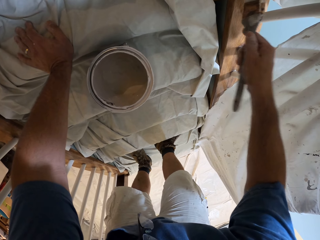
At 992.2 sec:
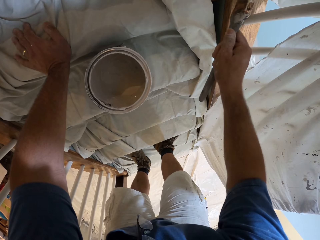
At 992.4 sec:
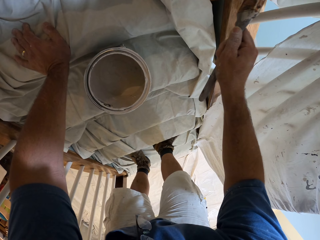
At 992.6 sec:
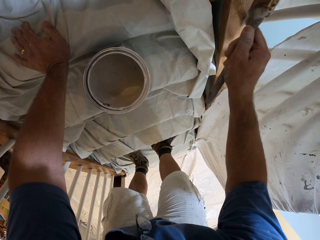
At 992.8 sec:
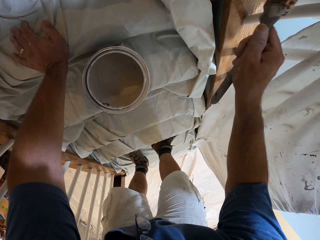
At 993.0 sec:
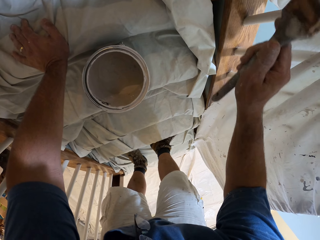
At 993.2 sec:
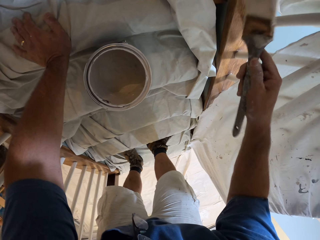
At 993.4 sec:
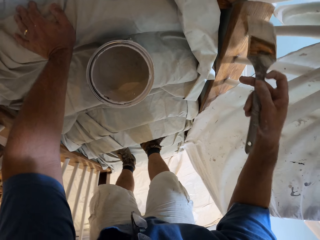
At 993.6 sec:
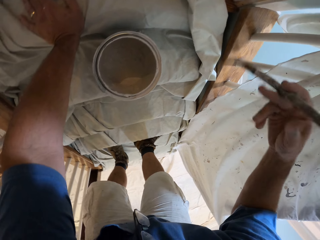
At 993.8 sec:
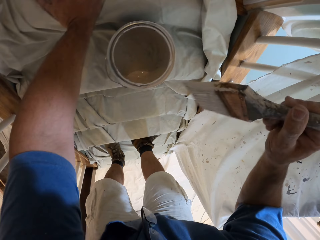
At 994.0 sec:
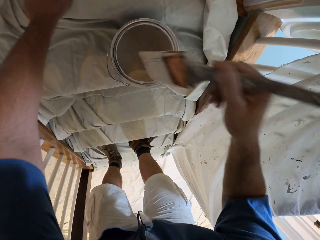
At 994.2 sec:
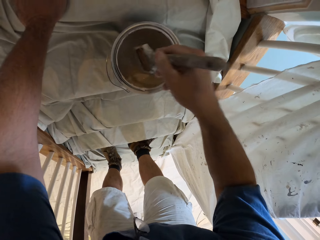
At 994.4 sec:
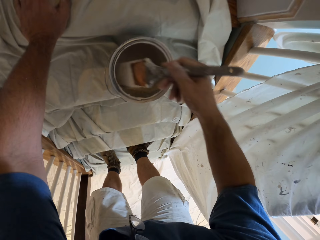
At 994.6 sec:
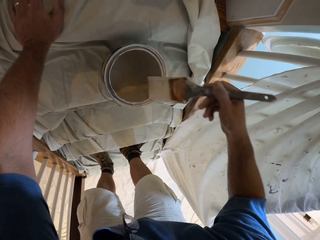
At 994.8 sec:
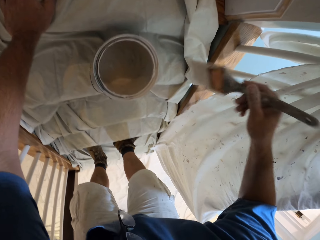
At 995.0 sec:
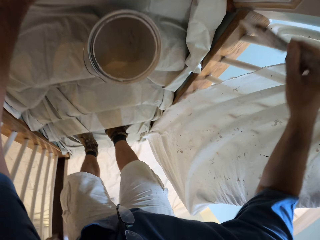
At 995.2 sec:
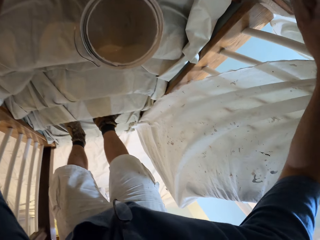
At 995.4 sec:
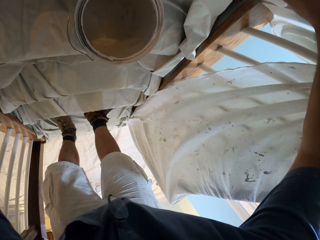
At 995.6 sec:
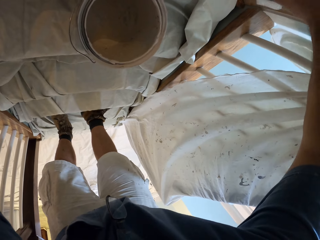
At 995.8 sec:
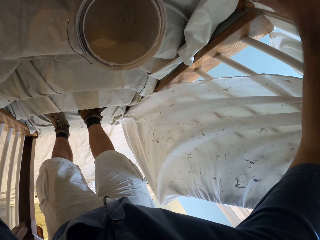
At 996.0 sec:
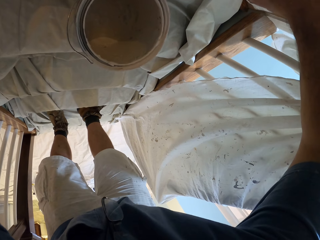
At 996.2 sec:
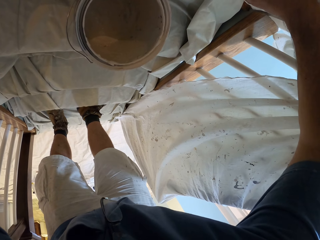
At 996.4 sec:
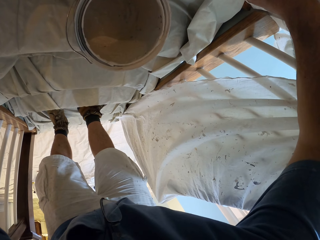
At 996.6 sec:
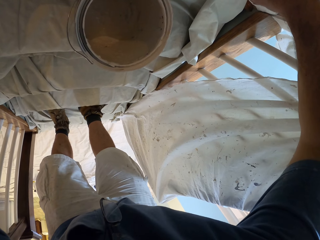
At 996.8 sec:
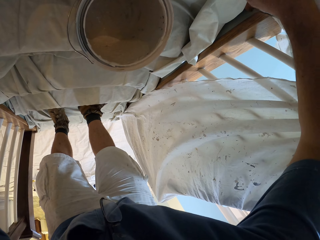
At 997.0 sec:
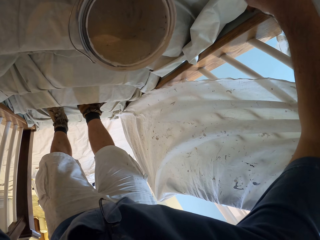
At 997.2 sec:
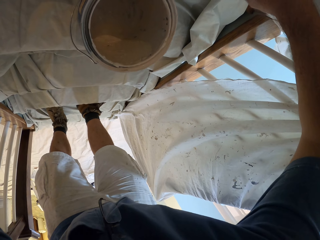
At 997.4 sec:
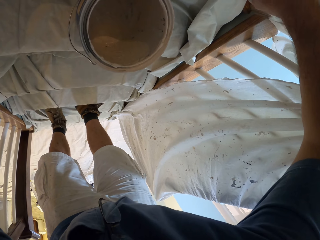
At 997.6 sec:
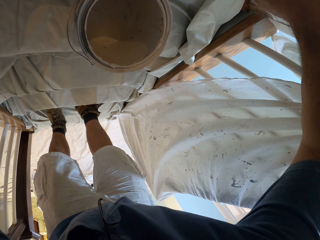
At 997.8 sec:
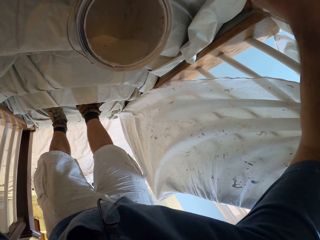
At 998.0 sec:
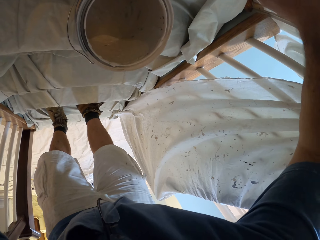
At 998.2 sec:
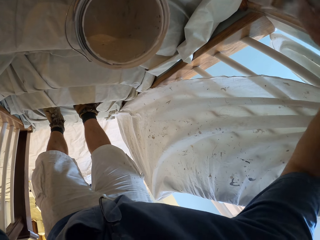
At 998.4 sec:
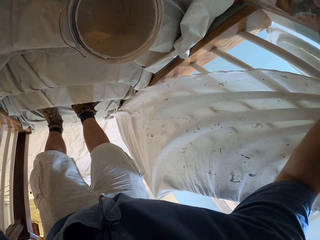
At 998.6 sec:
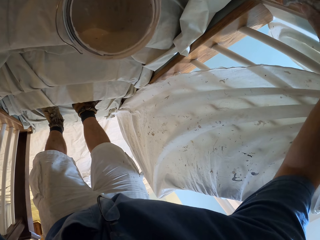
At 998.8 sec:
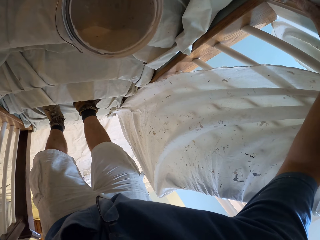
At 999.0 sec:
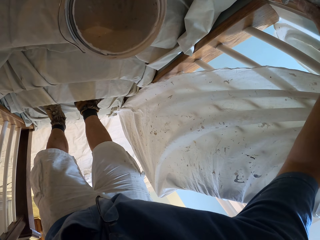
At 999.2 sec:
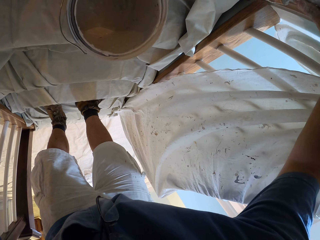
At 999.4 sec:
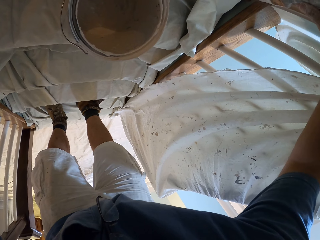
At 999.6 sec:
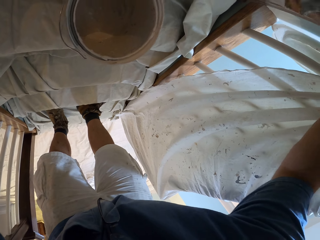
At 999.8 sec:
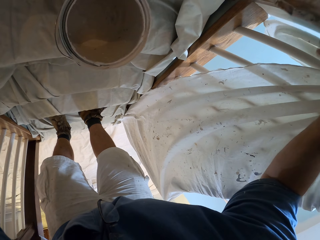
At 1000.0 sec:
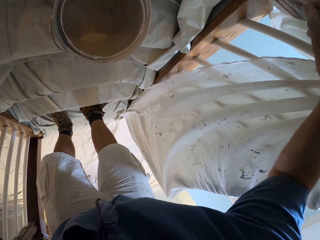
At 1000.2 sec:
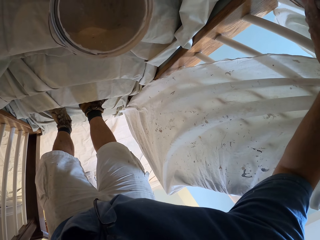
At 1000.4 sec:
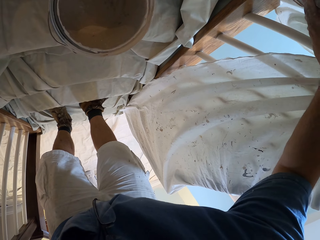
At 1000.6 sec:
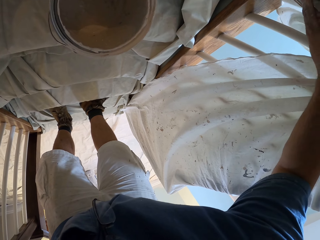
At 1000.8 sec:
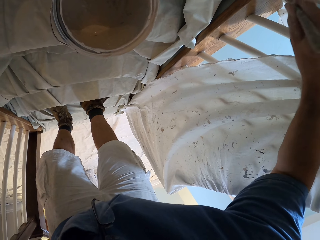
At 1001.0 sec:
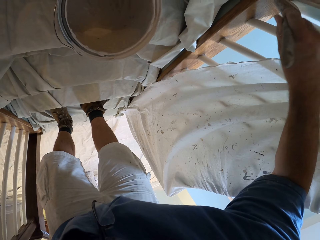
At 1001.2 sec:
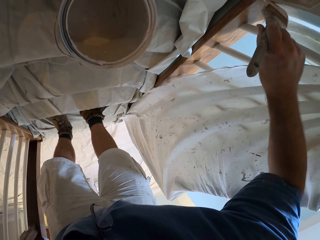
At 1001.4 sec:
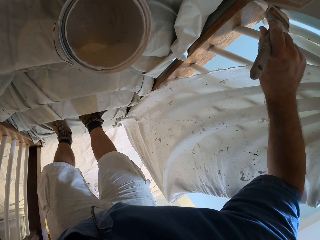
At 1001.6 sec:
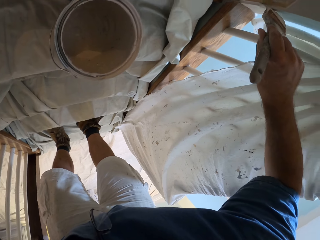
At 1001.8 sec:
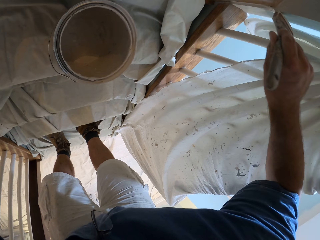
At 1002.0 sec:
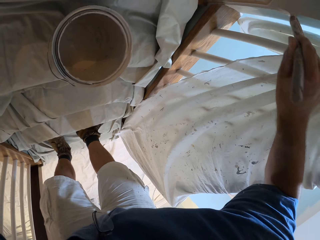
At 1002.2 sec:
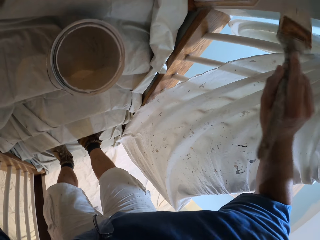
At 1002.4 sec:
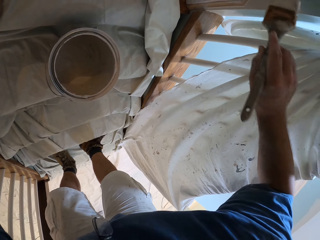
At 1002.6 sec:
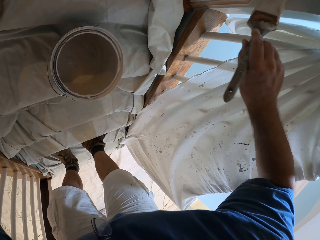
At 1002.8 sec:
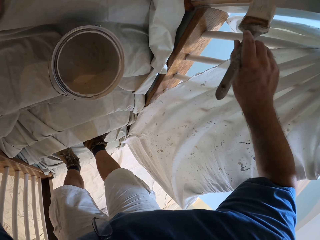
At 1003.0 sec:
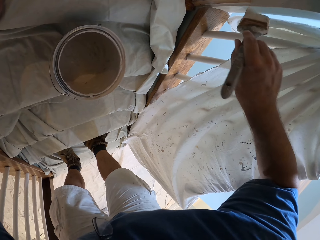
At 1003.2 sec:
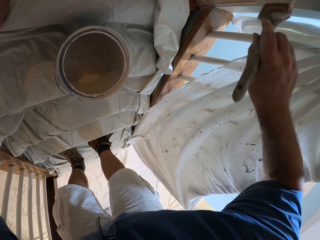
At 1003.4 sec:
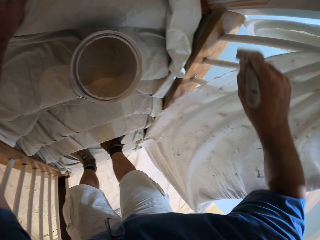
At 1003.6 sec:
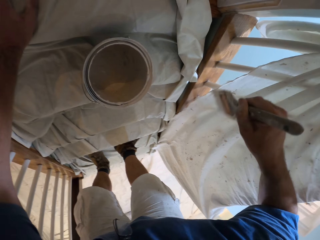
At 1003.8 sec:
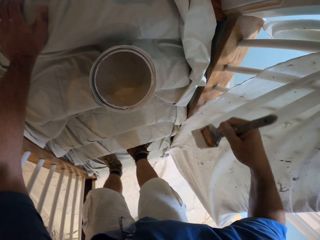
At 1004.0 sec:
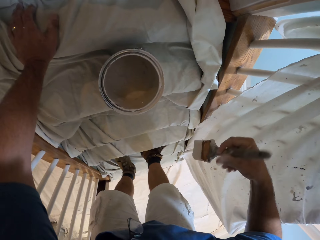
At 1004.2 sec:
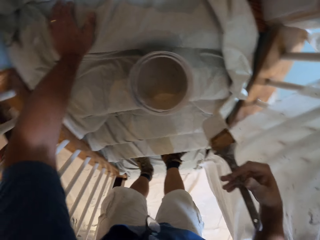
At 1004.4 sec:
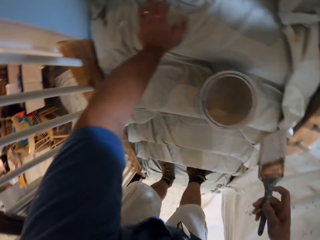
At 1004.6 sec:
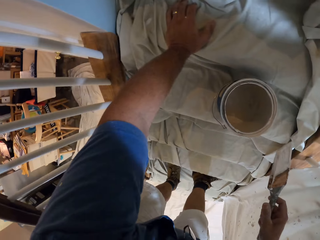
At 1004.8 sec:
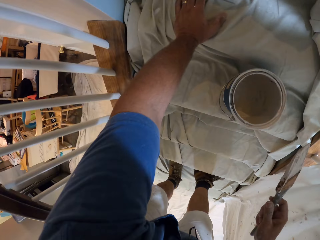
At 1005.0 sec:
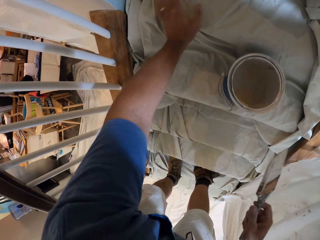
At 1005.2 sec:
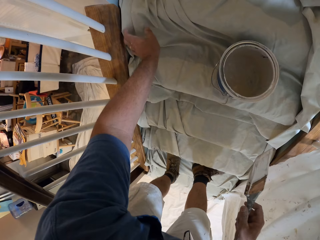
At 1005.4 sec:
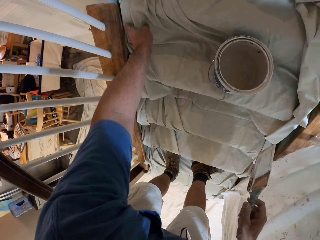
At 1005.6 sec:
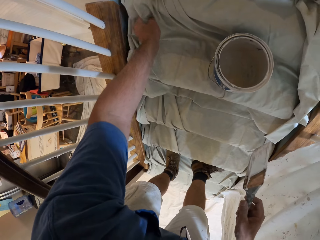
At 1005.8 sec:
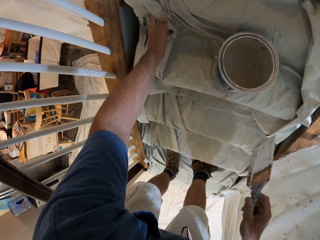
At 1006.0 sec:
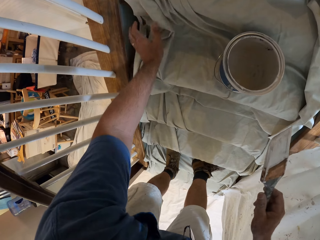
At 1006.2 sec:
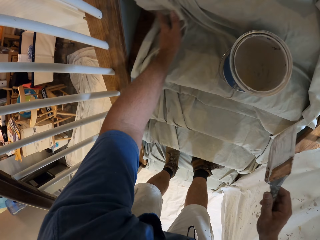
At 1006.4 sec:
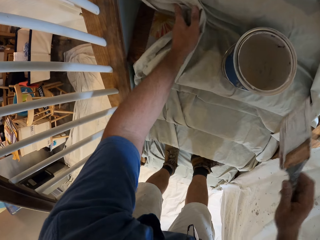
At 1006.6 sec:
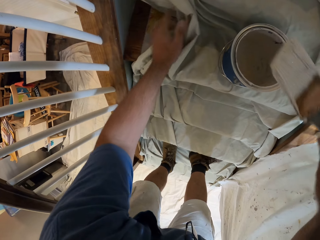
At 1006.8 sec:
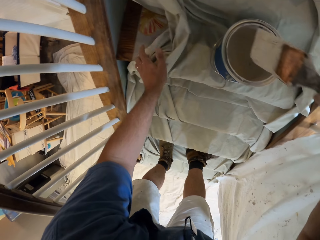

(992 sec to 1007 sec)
The camera wearer scoops paint from the bucket of paint with the paint brush. He paints the wall with the paint brush in his right hand. He moves the canvas on the steps with his left hand.

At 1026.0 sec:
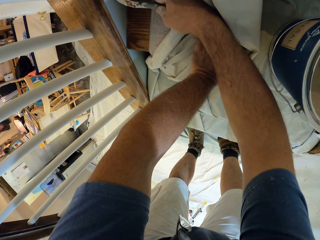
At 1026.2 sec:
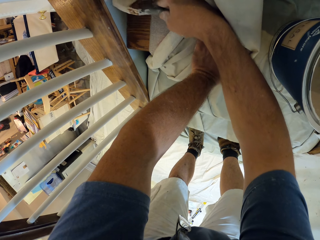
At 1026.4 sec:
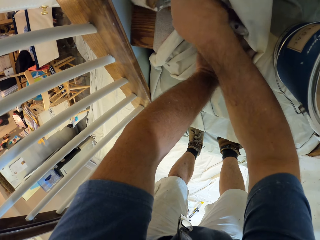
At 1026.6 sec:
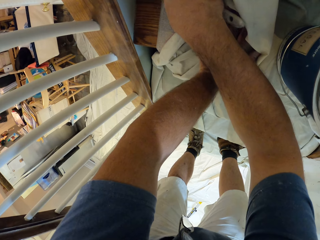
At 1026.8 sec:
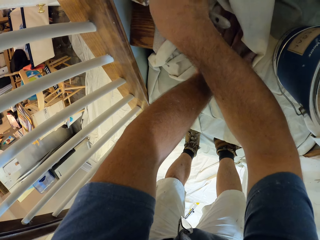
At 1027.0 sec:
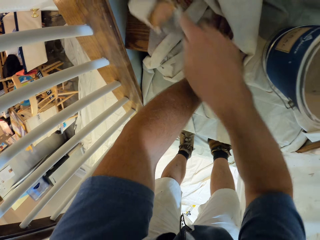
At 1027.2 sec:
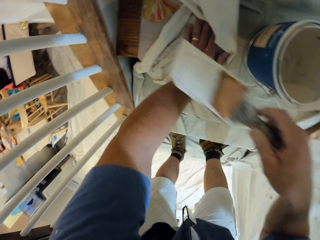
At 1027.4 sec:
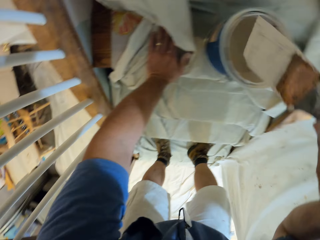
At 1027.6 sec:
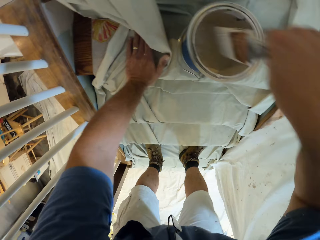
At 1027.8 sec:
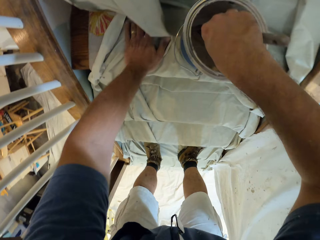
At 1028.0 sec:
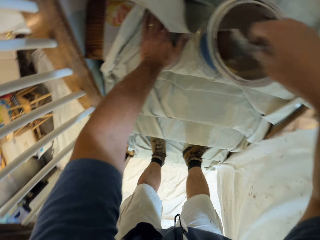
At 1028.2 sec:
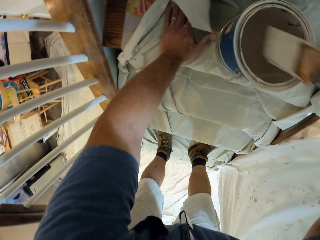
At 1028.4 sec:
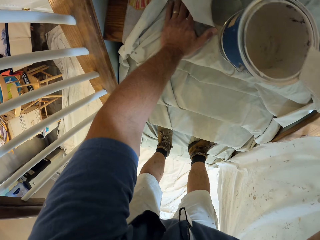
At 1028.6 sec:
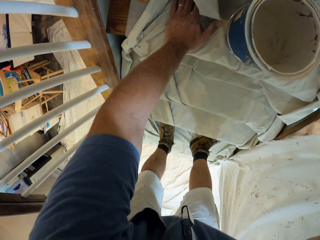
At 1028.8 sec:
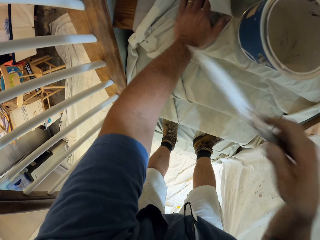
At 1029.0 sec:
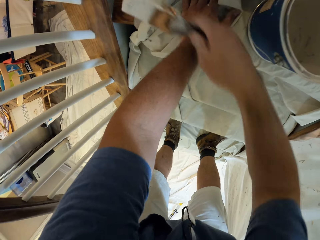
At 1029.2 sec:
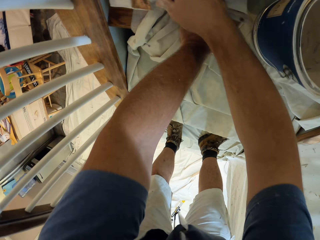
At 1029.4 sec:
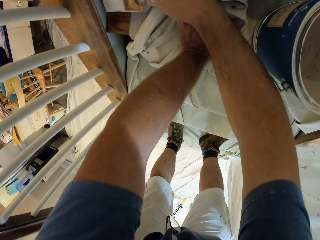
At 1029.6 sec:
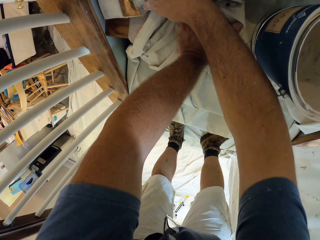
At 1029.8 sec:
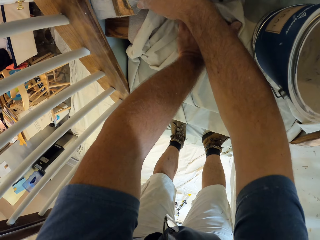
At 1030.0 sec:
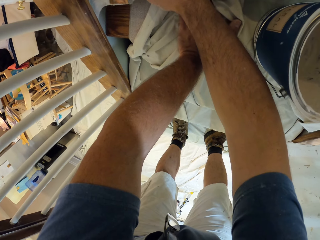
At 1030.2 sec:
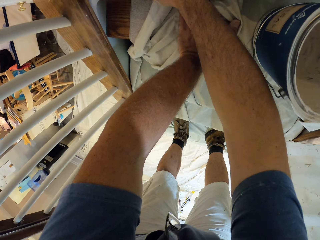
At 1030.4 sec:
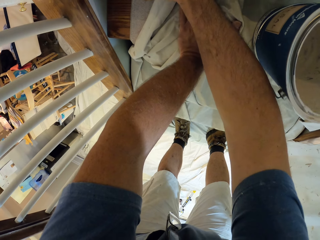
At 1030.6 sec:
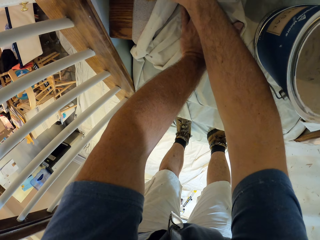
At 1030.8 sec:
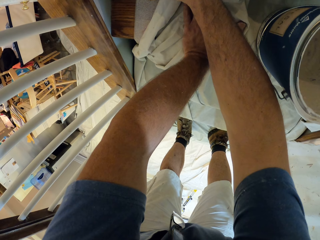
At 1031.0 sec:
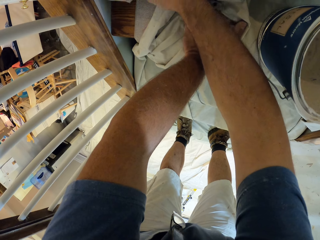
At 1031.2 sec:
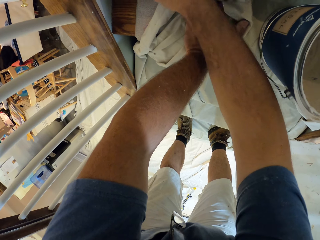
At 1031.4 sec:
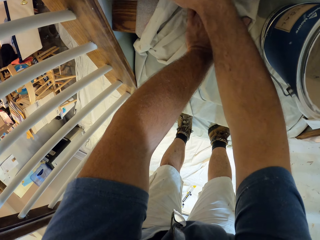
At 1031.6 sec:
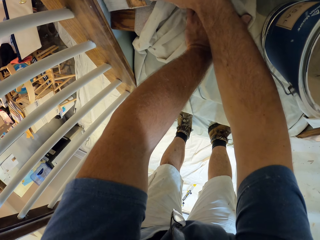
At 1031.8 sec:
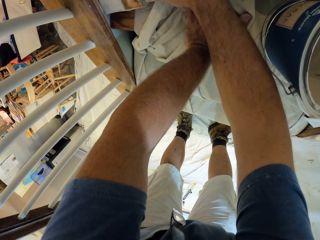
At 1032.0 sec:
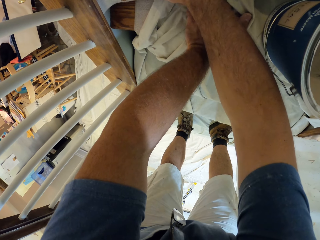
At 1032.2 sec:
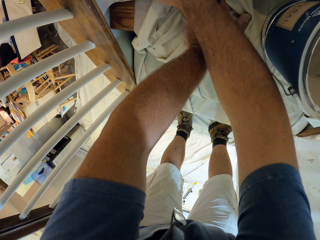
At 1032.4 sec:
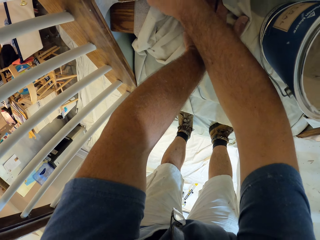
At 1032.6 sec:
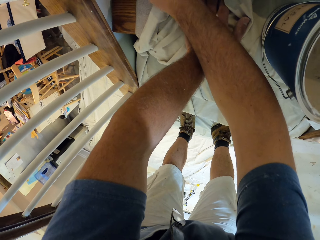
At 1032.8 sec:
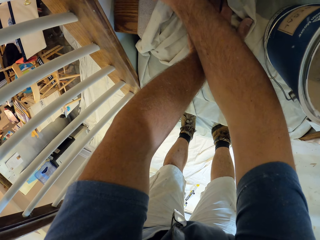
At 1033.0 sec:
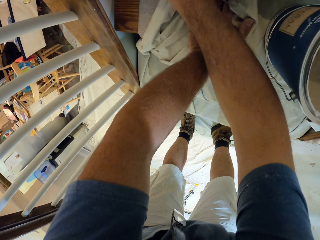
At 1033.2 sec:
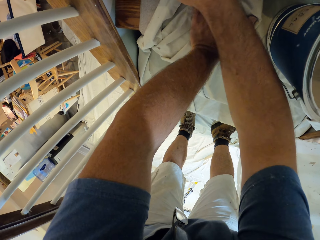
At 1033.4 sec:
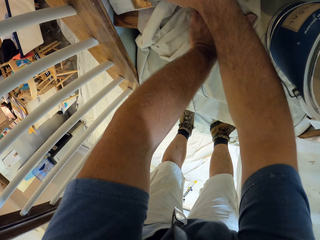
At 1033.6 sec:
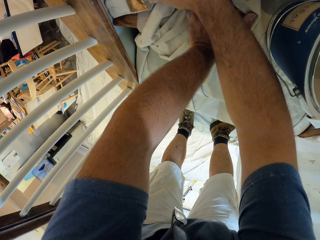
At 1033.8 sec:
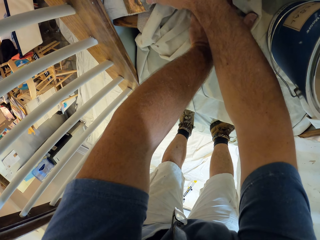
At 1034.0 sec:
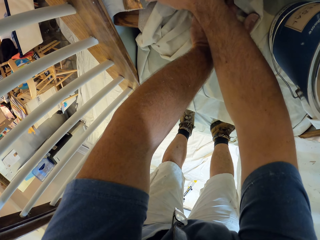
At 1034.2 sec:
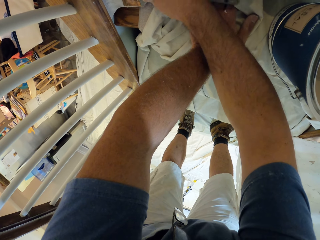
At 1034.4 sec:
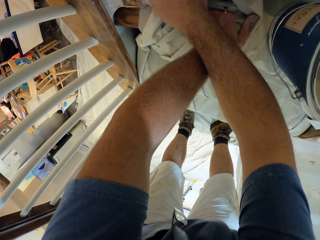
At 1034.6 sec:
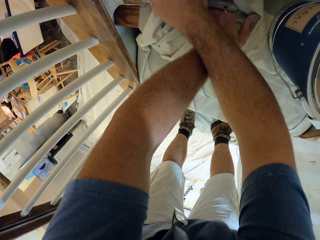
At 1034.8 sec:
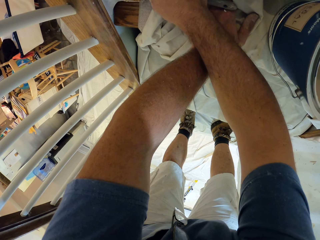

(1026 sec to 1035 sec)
The camera wearer scoops paint from the bucket of paint with the paint brush. He paints the base of the staircase with the paint brush in his right hand.
